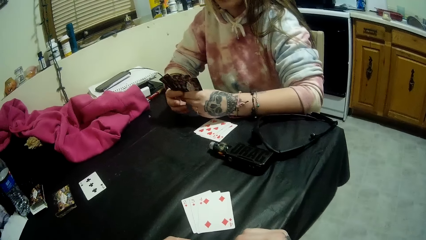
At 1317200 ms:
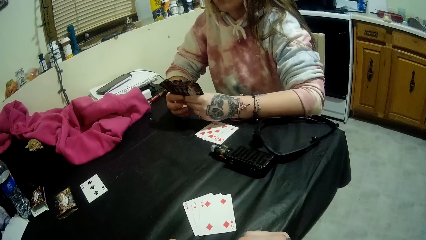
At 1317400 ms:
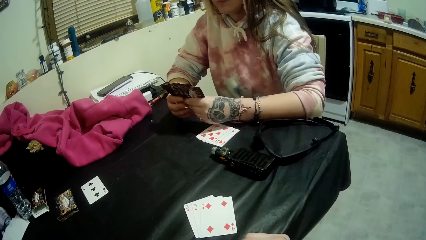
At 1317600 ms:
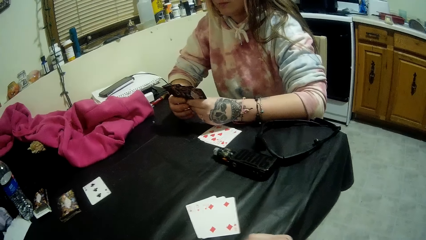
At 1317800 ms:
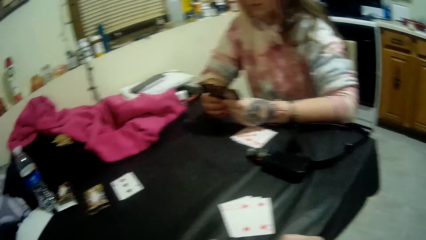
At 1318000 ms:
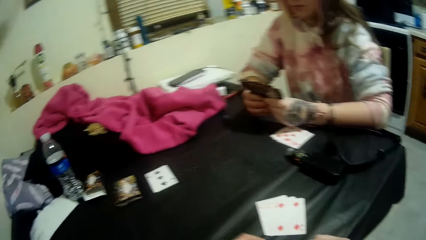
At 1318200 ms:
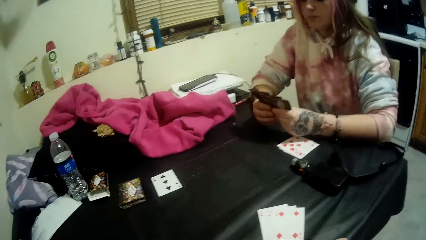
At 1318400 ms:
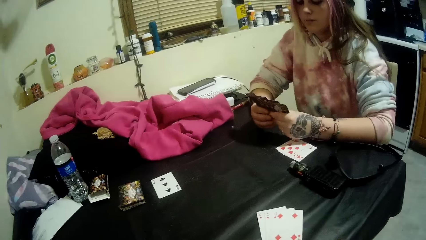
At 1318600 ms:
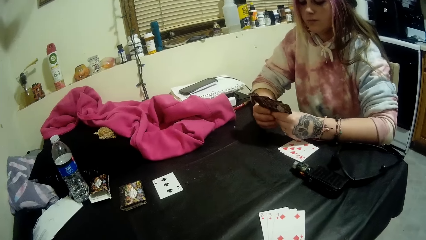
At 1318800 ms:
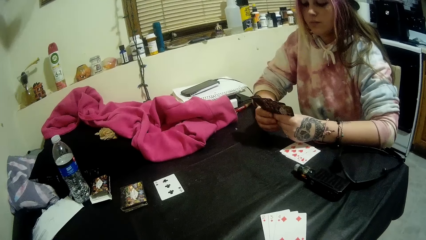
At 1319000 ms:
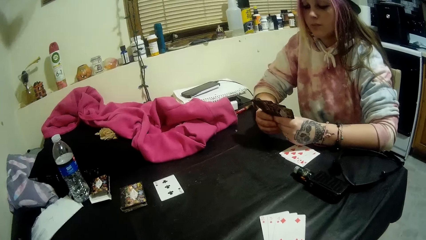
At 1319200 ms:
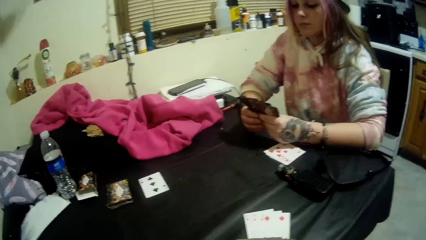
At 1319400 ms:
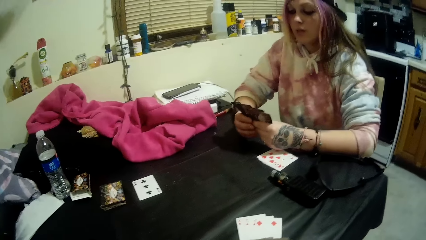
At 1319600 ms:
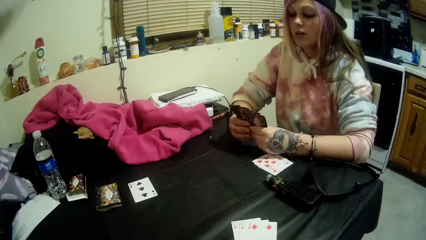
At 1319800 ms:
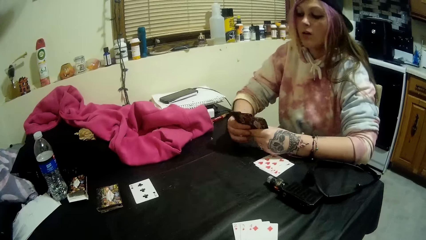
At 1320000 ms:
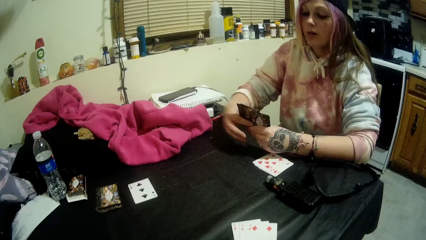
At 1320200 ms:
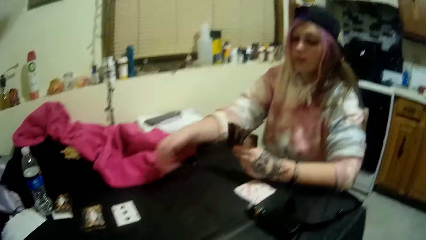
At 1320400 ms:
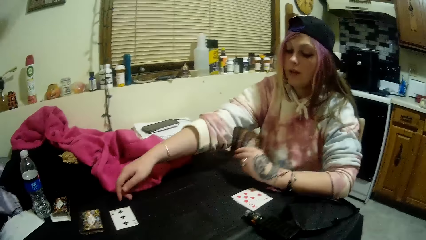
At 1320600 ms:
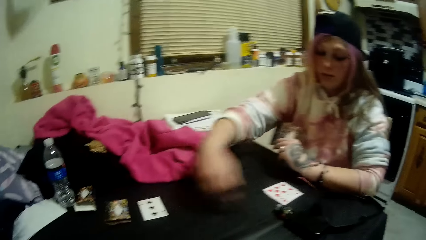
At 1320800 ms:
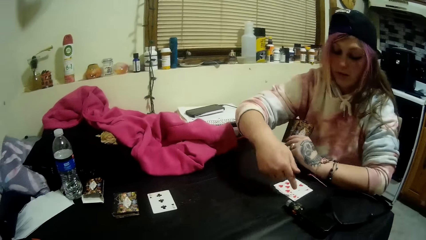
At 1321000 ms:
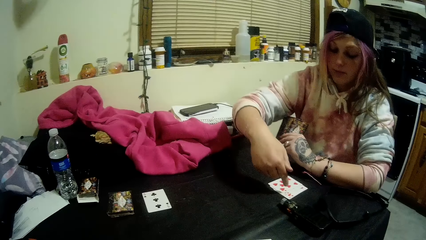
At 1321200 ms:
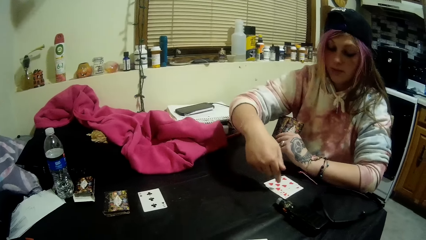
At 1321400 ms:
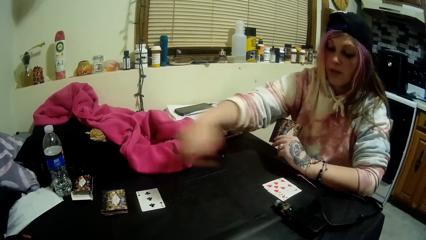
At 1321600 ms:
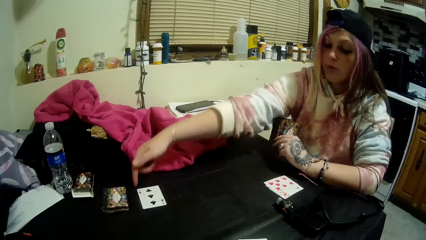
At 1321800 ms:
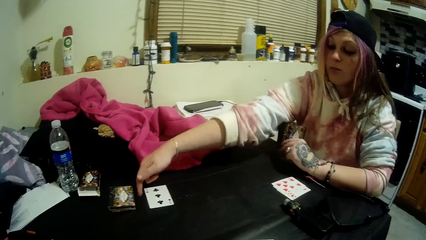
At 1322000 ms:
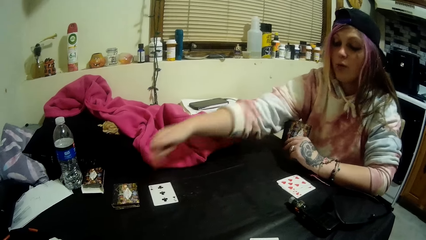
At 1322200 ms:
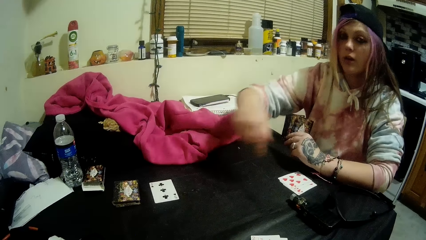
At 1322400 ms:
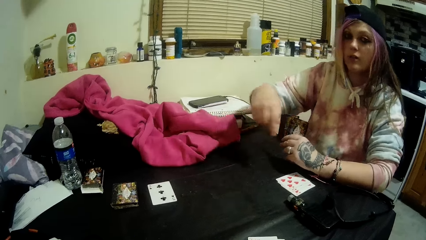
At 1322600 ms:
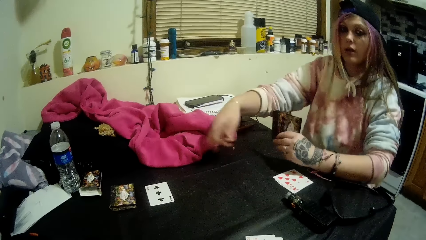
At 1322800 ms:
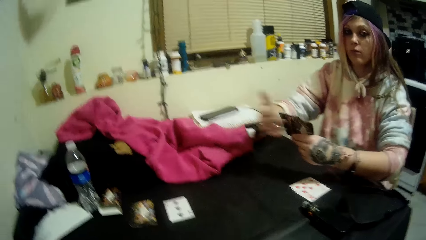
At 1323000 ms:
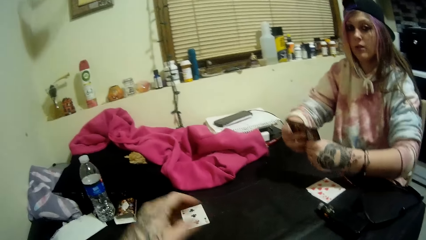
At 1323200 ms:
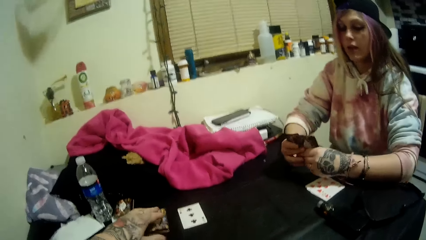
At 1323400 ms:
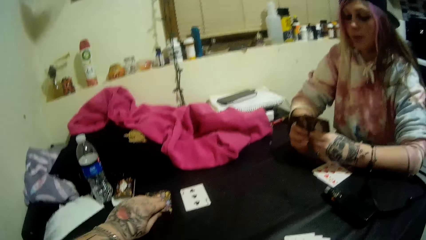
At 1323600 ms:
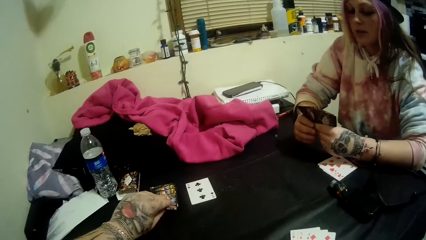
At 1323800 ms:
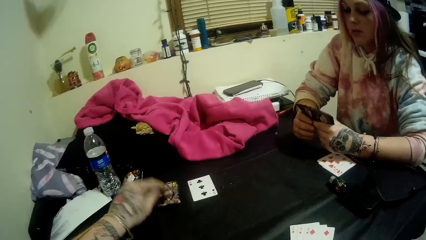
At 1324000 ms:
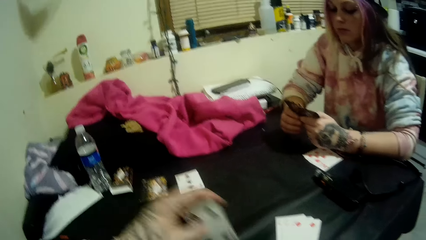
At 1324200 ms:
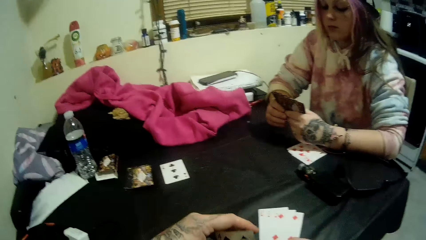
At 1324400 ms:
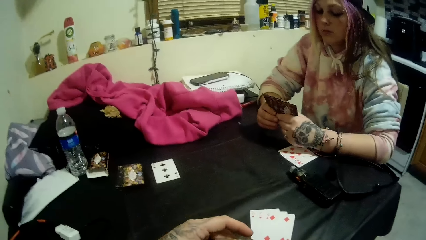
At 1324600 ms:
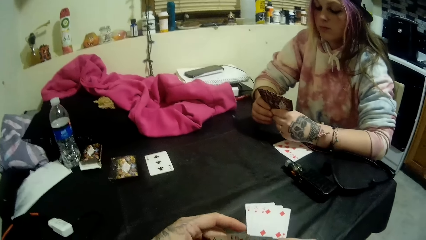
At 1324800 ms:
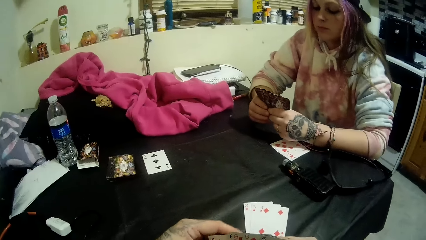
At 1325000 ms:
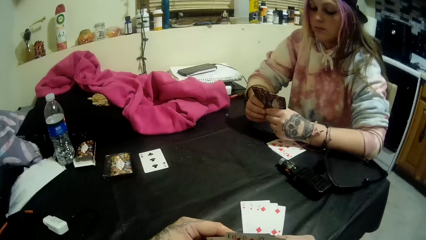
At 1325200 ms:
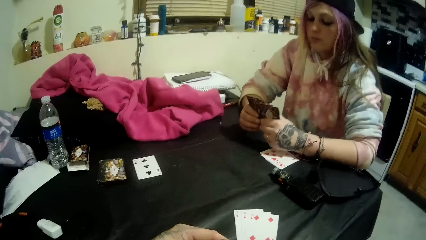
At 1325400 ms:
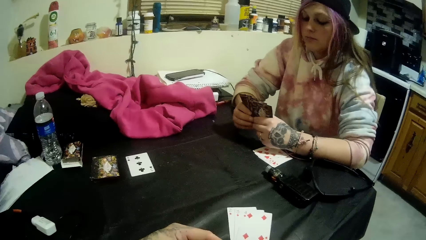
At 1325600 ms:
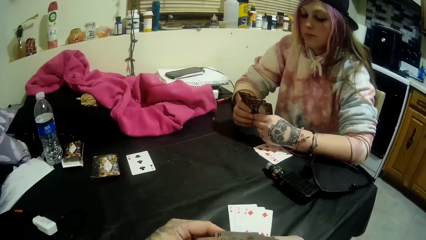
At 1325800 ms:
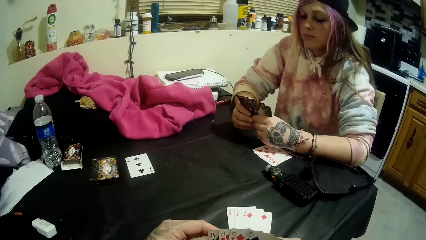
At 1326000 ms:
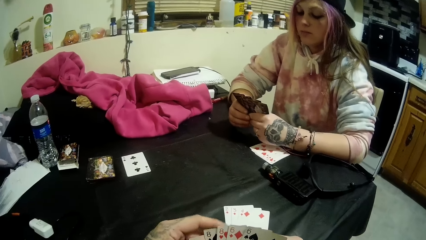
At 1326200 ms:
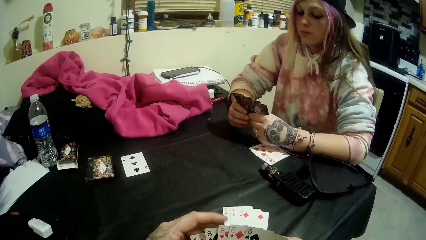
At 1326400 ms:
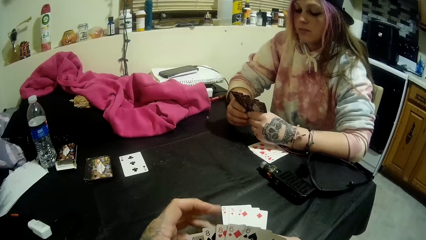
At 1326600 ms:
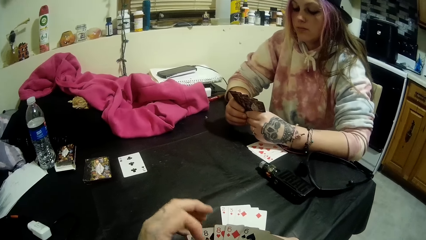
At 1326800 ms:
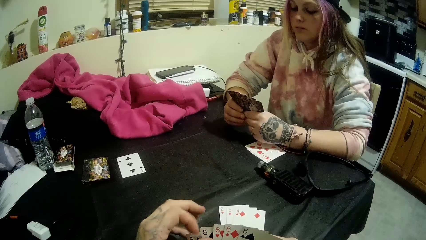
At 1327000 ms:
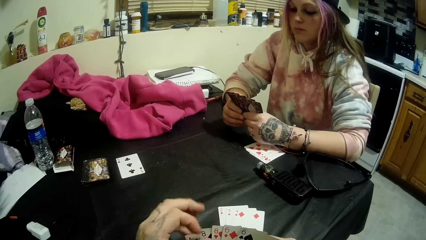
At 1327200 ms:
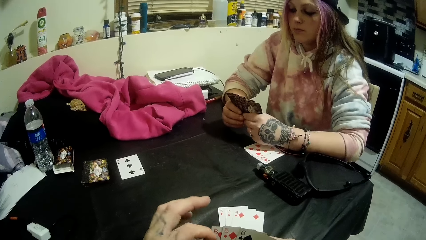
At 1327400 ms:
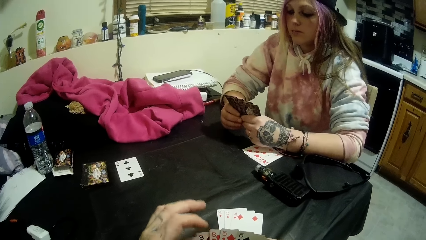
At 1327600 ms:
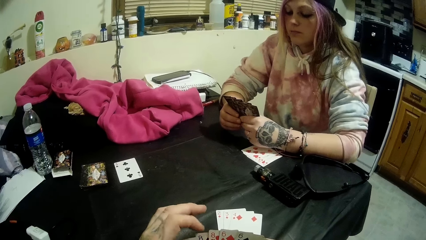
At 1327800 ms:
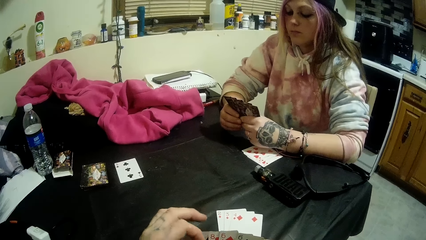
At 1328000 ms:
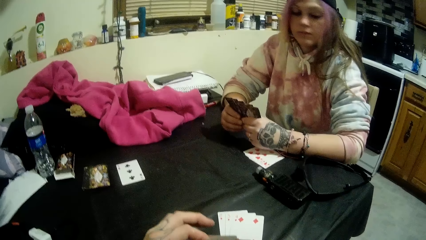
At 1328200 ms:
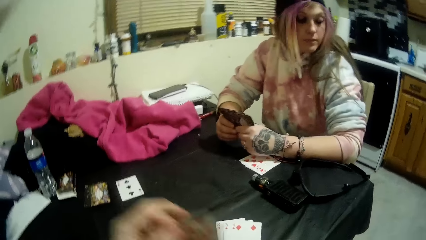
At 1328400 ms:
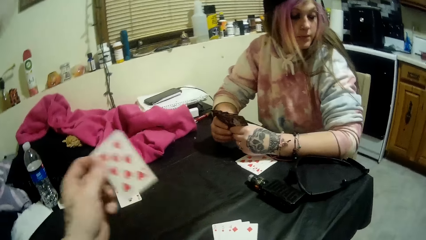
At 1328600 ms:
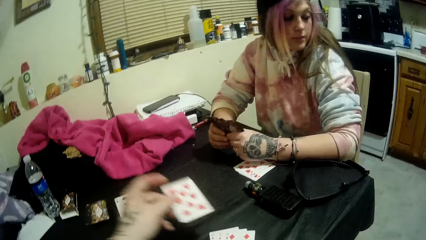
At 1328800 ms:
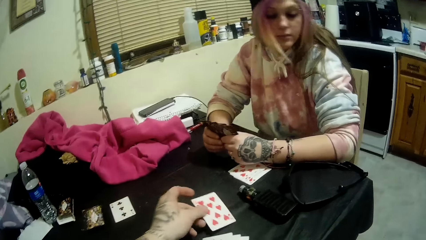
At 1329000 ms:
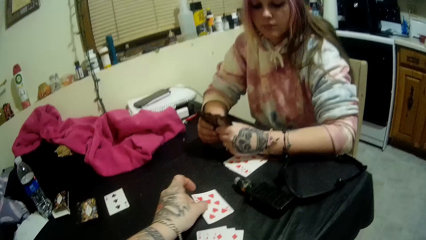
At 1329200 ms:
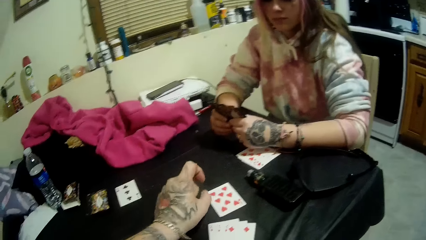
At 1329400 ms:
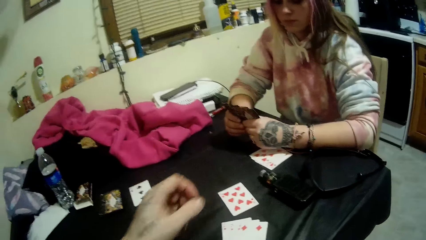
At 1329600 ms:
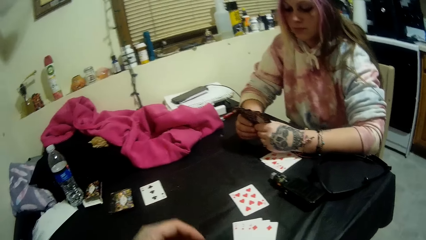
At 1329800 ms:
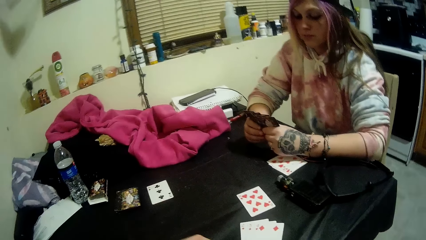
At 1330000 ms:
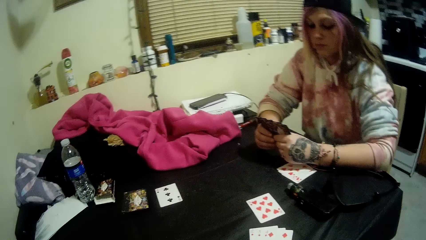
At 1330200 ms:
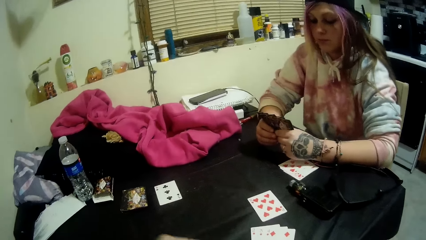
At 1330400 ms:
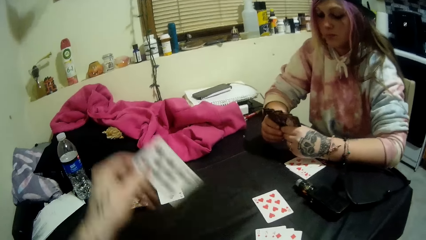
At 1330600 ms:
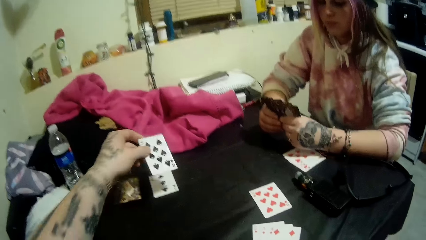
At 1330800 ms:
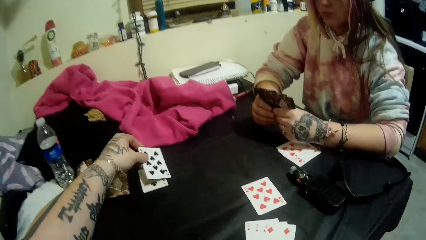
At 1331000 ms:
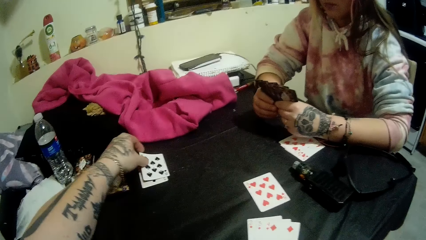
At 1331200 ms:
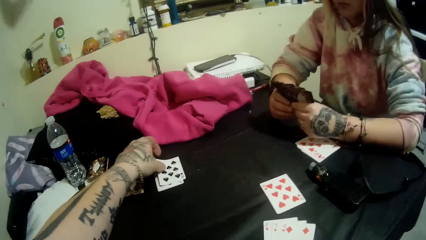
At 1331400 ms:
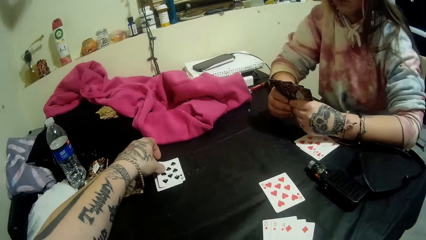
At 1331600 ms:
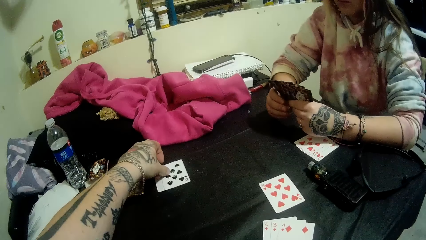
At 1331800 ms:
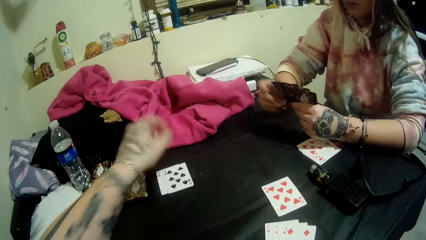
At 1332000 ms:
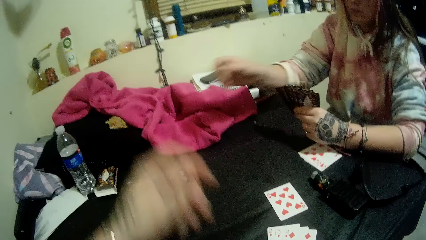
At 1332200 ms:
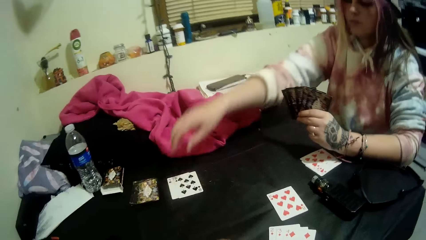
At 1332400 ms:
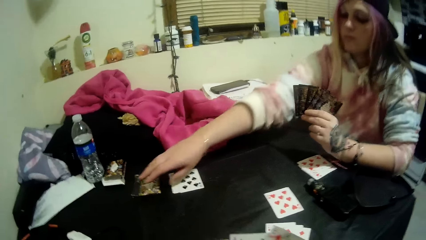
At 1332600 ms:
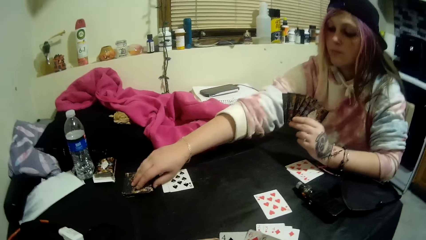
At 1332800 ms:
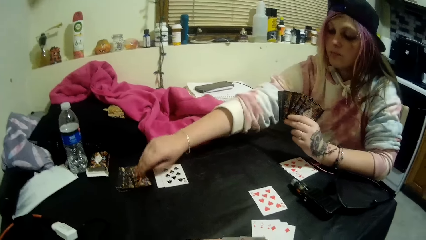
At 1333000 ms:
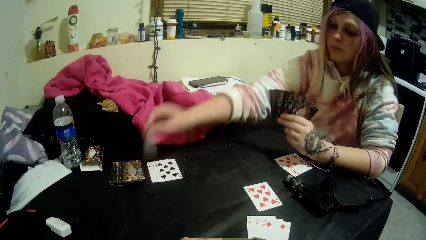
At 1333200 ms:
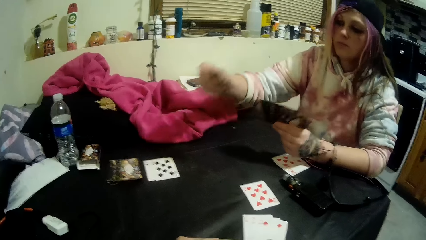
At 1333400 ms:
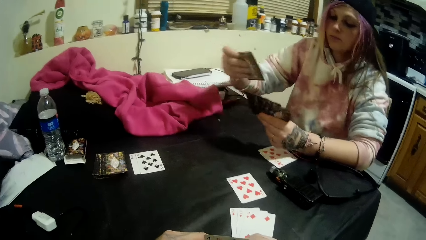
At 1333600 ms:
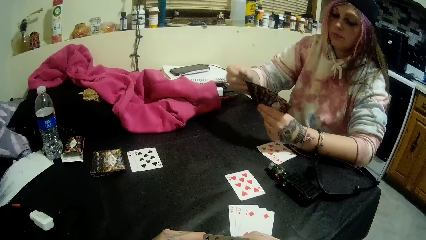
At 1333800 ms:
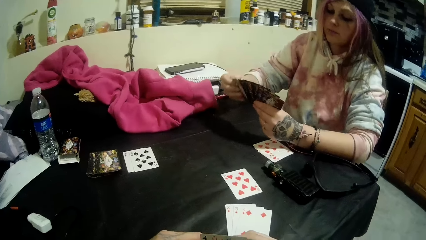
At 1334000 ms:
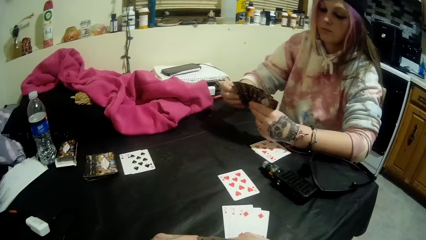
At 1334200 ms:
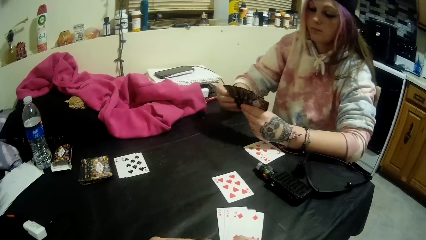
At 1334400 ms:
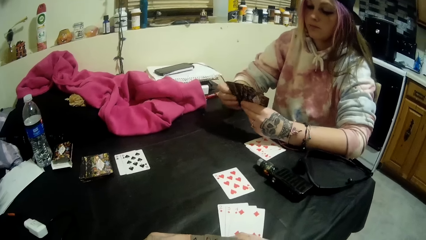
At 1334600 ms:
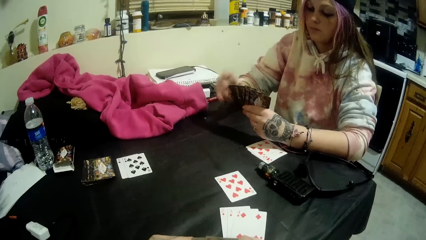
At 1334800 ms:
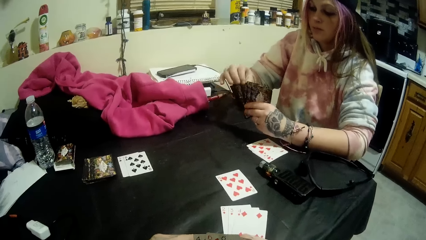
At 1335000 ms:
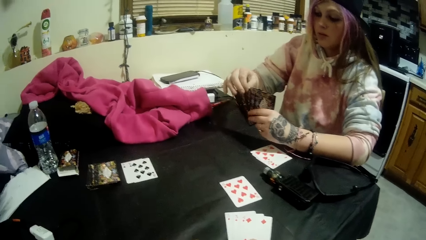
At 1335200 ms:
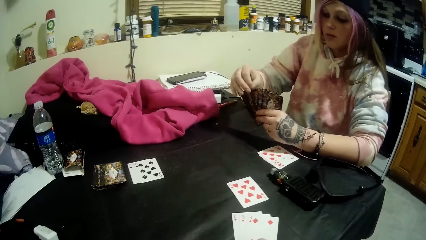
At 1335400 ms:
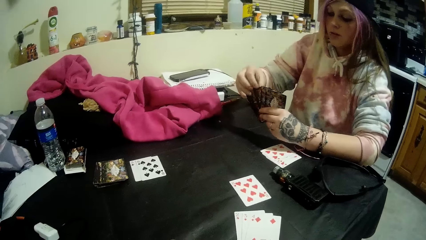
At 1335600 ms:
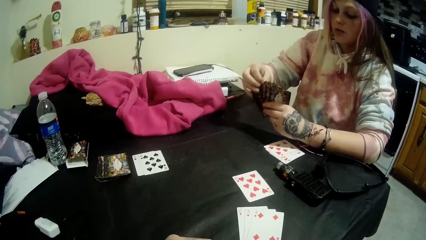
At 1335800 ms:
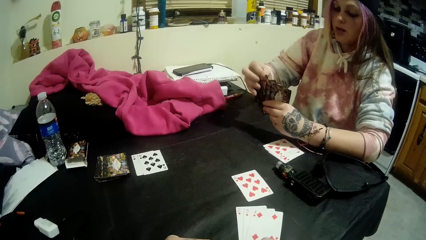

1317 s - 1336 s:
The lady stares at the cards on the table. The camera wearer picks another card from the stack of cards with his left hand. He stares at the lady. He drops another card onto the table with his left hand. He stares at the lady. He drops another card onto the table beside the stack of cards with his left hand. The lady picks another card from the stack on the table with her right hand, and holds the cards in her left hand with both hands. The camera wearer stares at the lady.
